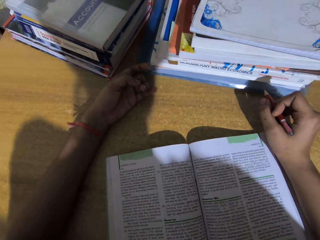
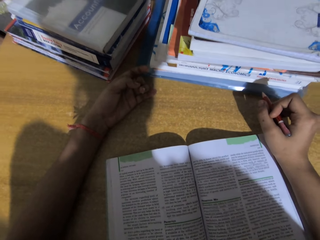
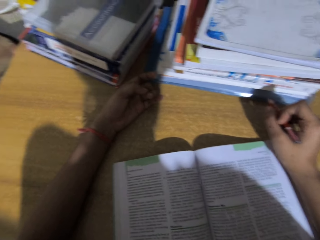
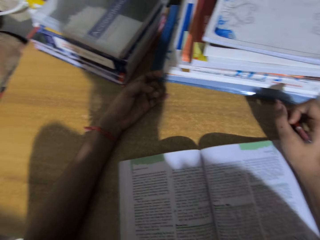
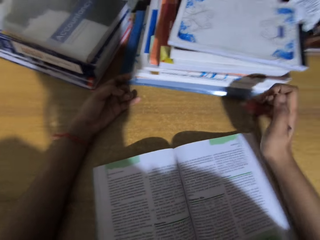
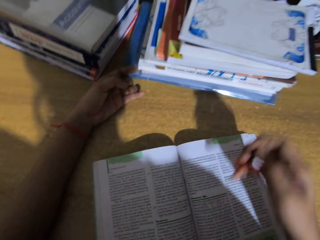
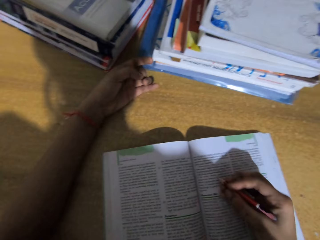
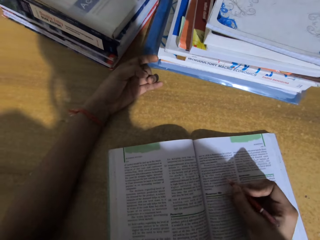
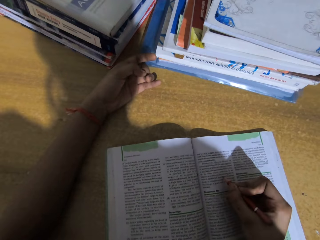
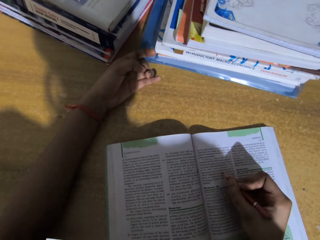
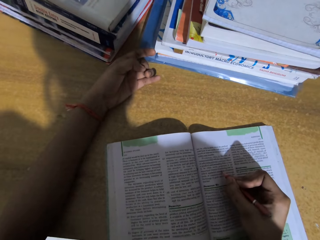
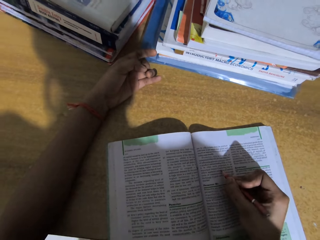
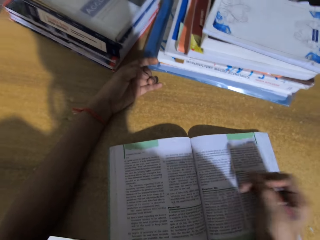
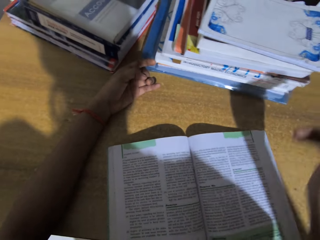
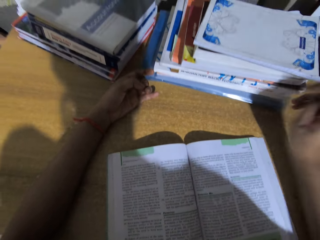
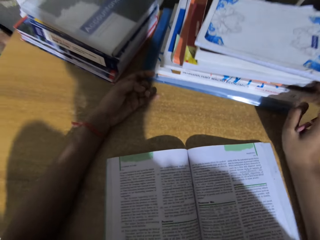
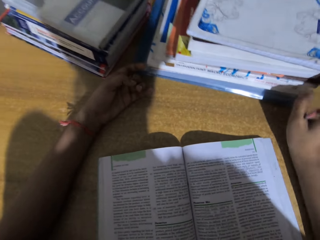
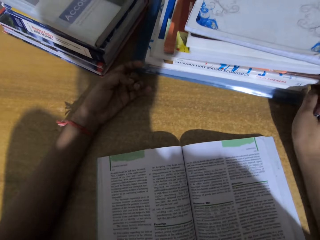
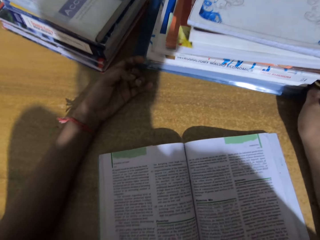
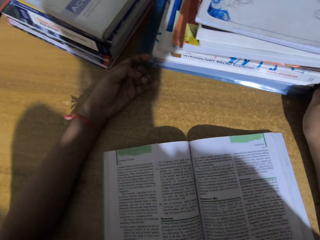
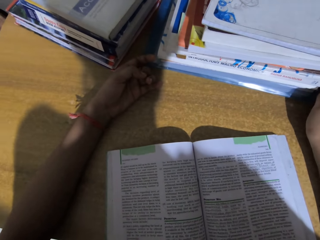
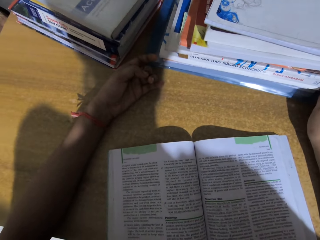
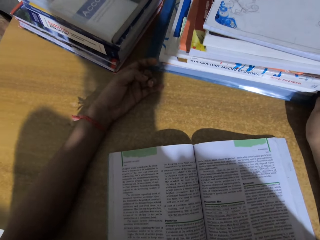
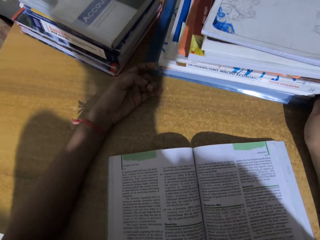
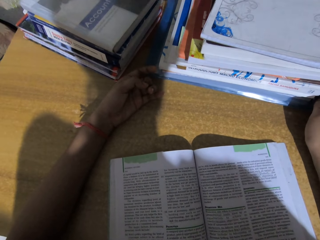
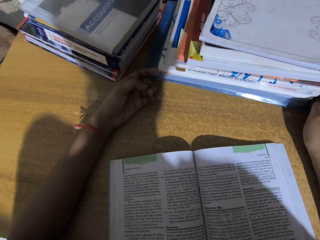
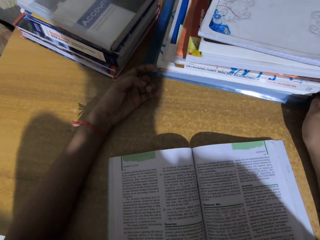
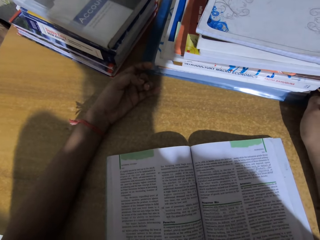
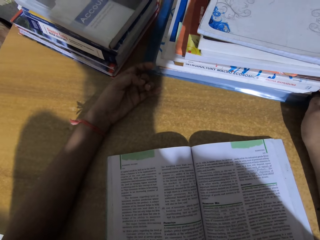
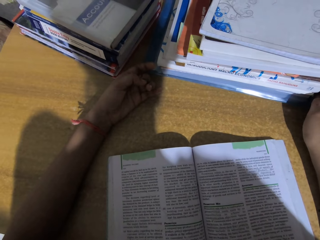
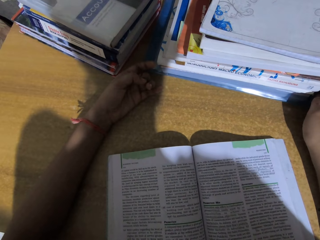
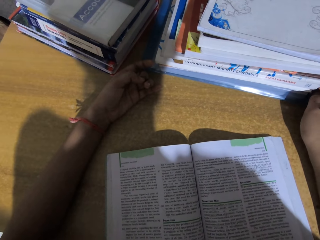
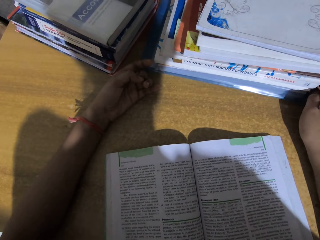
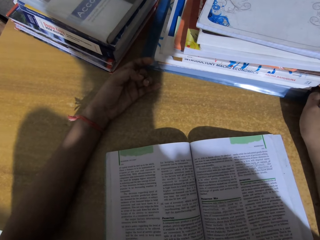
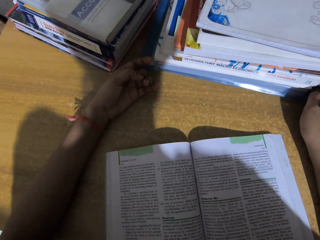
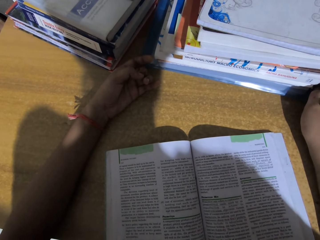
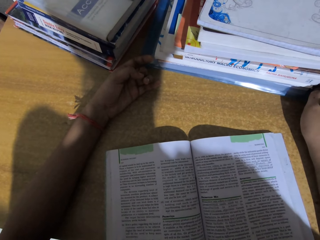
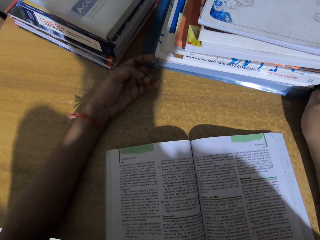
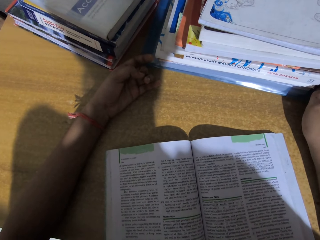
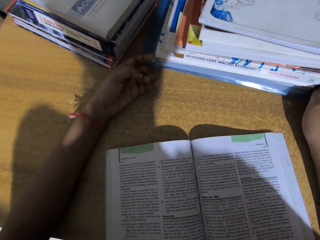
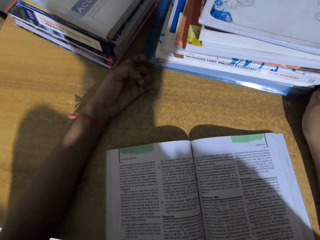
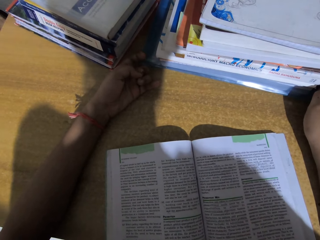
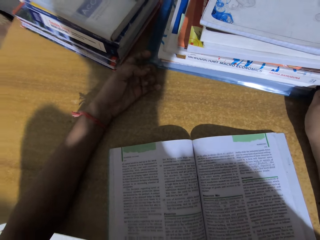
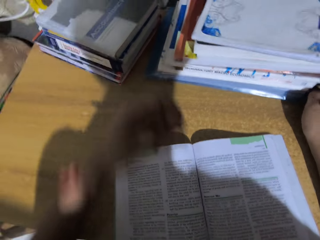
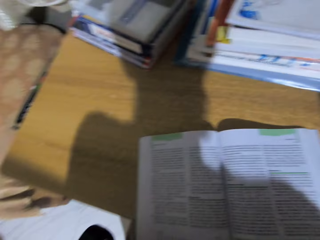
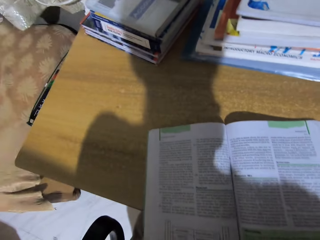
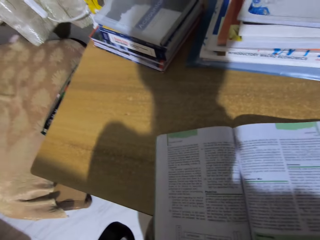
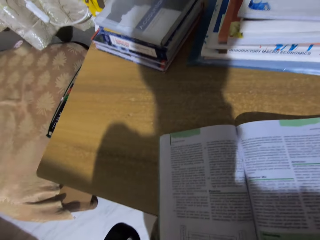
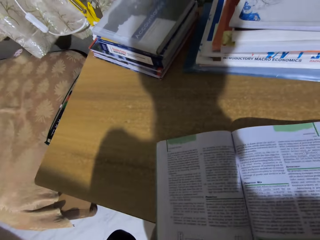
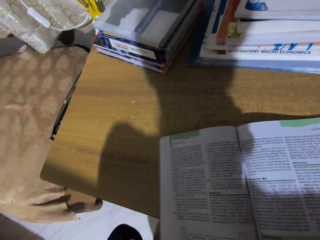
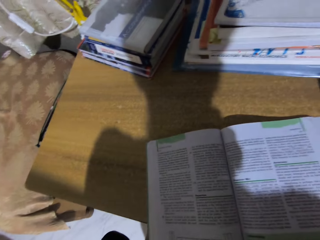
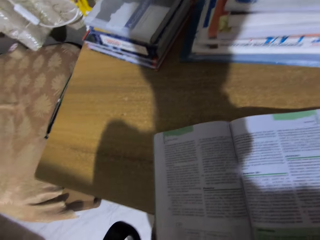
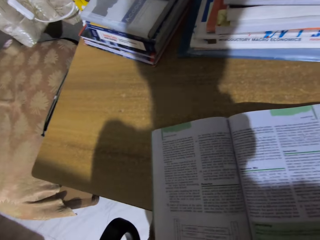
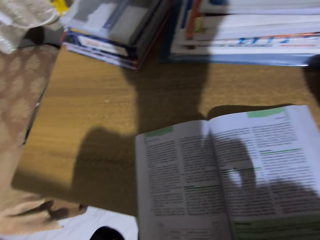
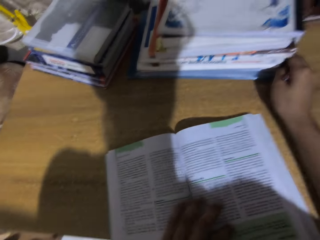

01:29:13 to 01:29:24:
The camera wearer marks the book with a pencil. They read the book.

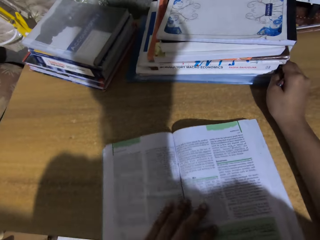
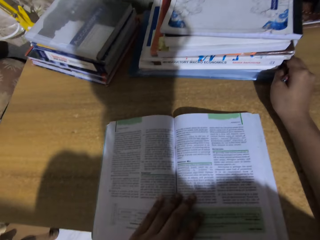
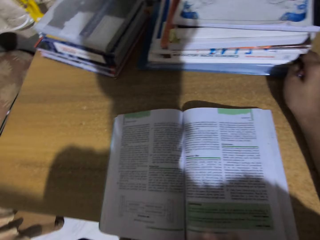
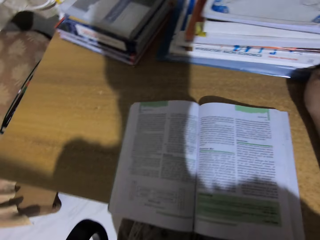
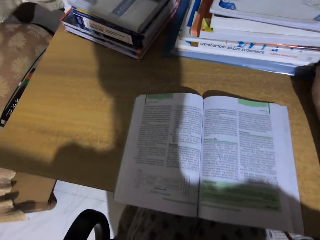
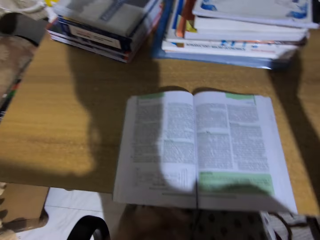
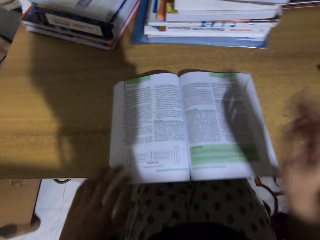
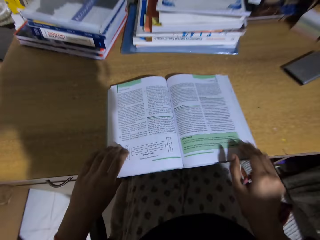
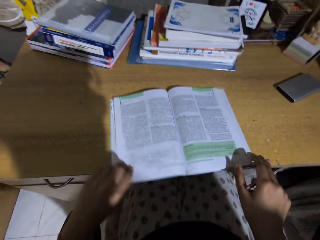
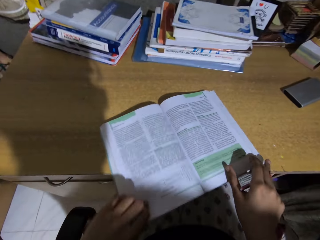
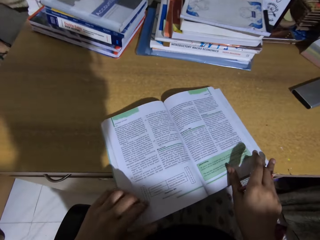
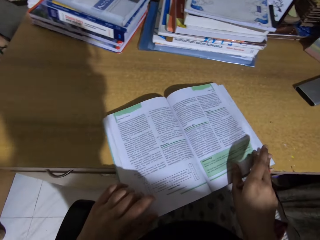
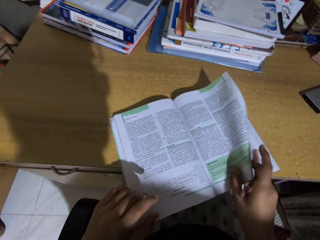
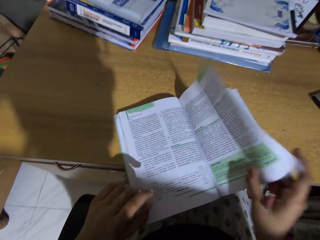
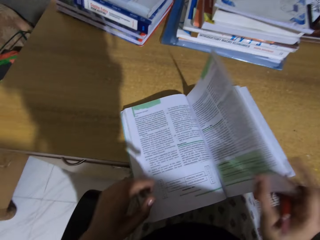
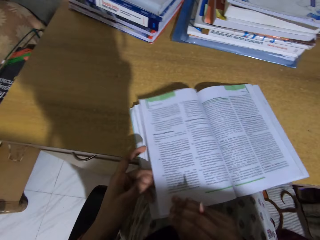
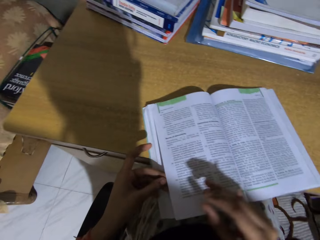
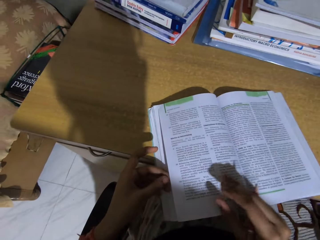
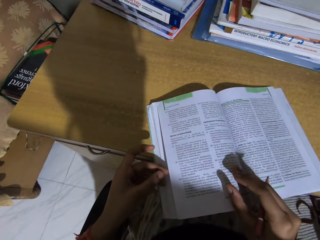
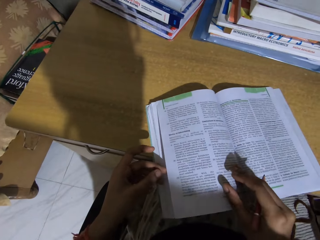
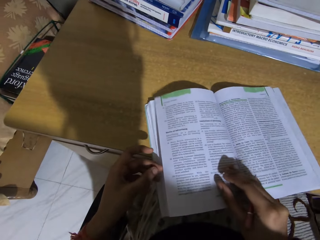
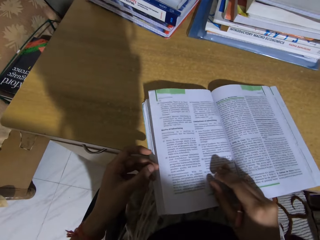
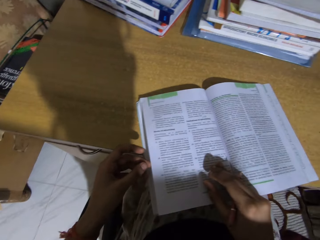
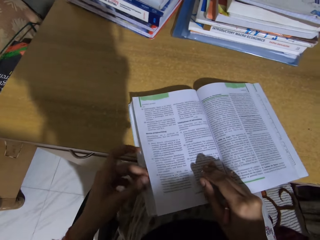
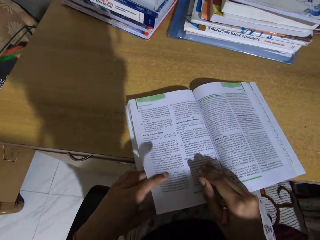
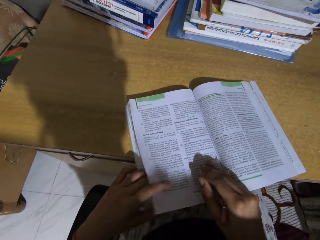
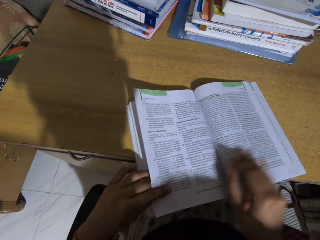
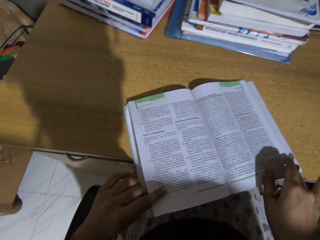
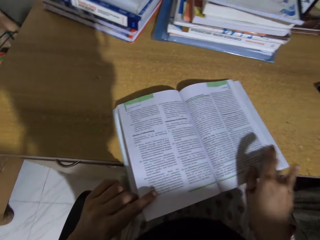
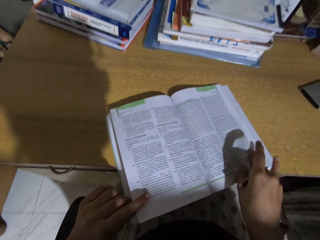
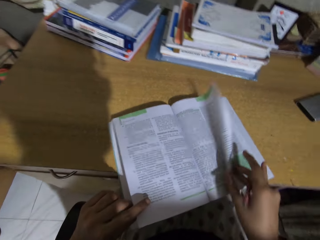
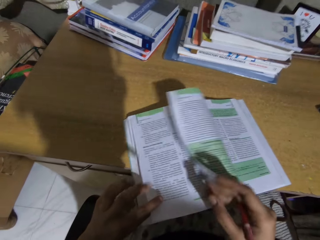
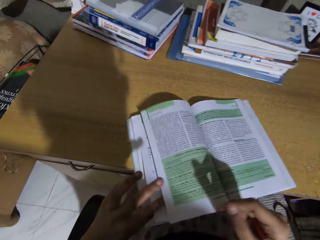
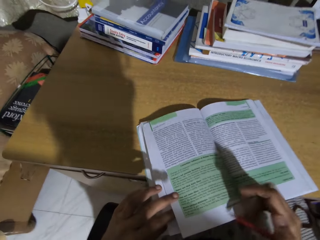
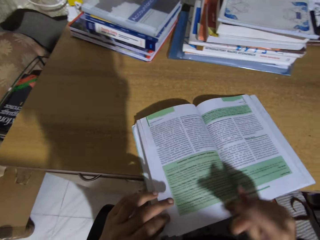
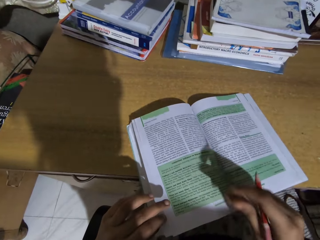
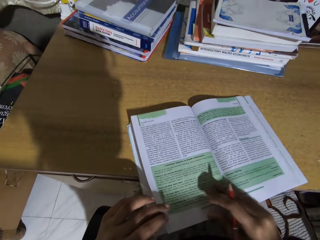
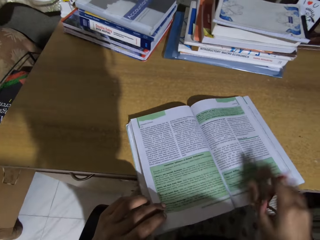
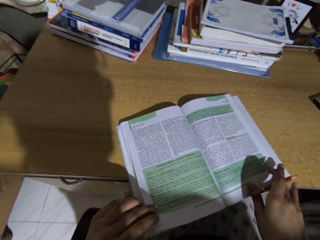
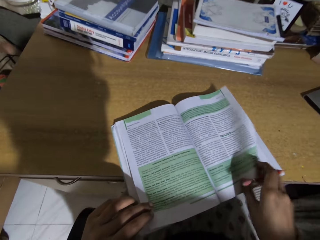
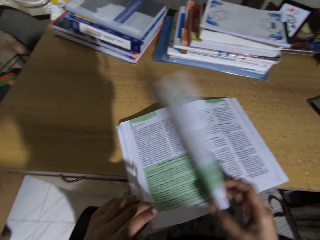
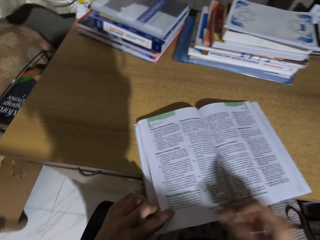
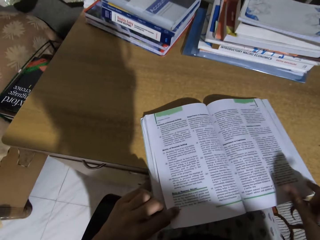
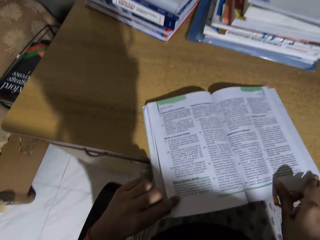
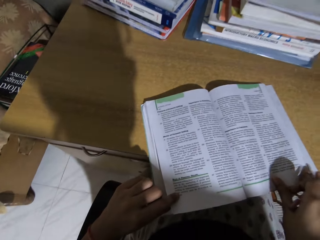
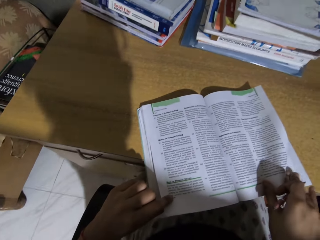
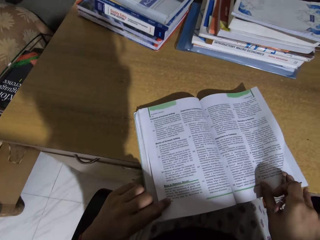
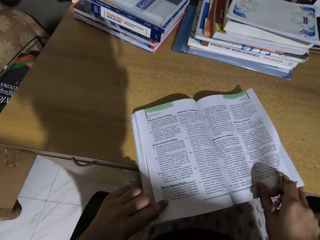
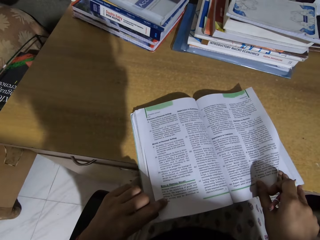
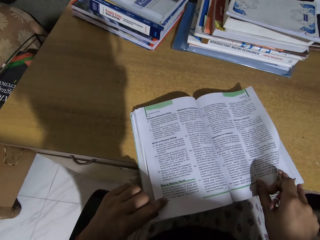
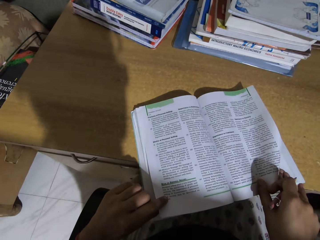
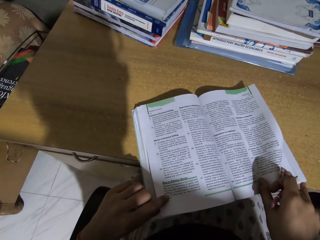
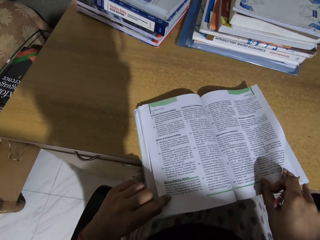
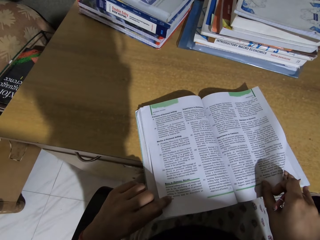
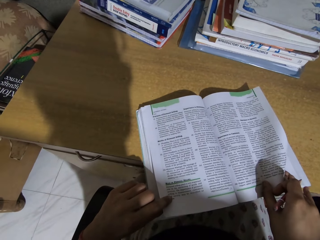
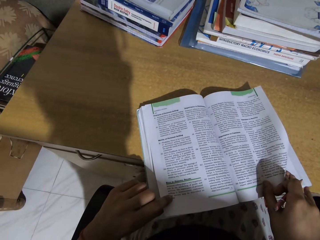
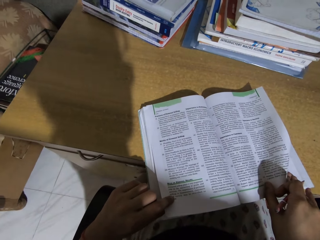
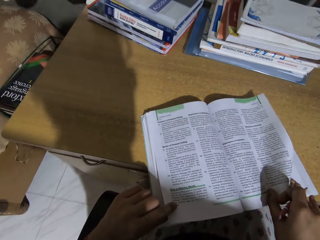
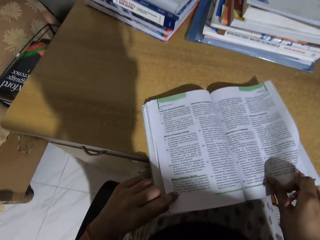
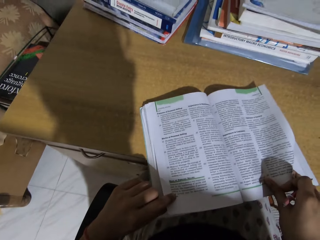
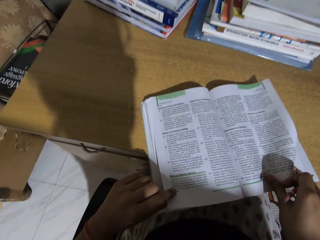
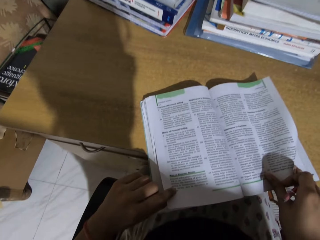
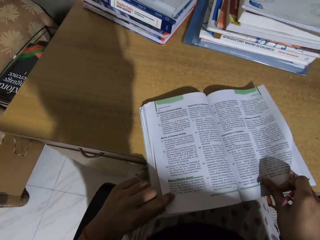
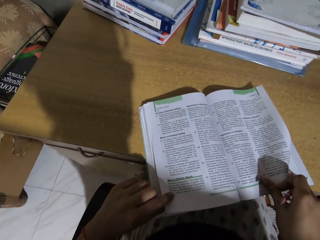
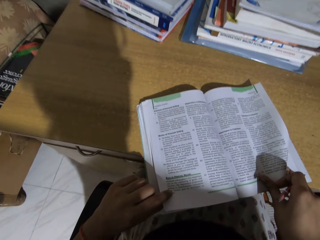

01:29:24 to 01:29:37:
The camera wearer flips a page in the book. They read the book. They flip pages on the book. They read the book on the table.
